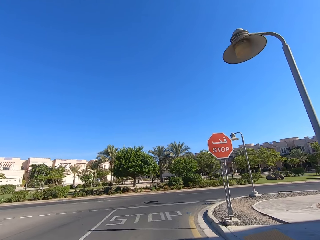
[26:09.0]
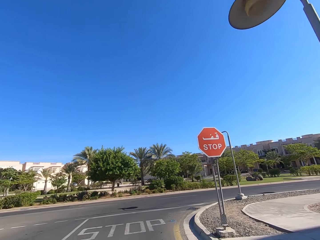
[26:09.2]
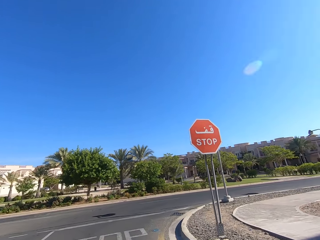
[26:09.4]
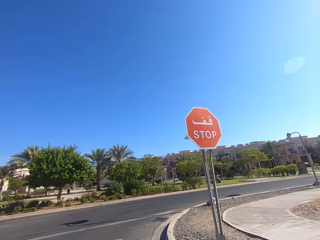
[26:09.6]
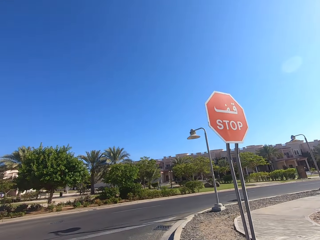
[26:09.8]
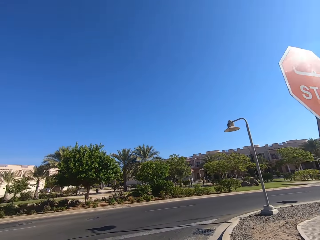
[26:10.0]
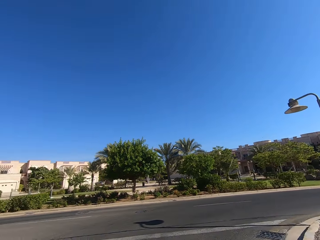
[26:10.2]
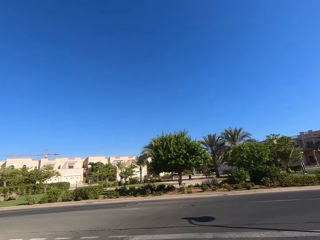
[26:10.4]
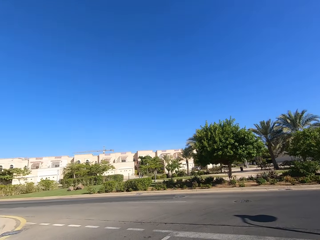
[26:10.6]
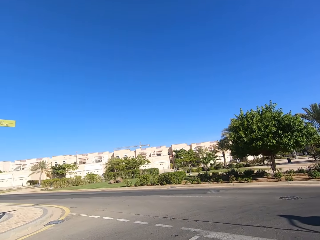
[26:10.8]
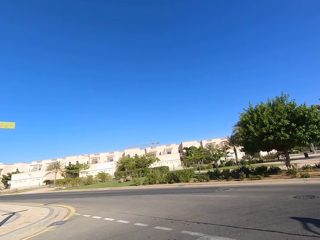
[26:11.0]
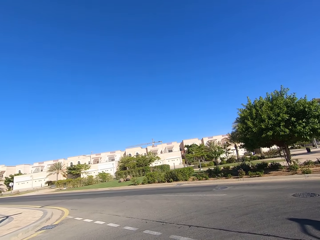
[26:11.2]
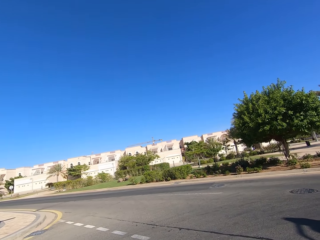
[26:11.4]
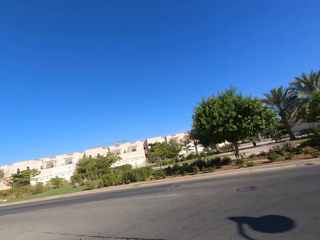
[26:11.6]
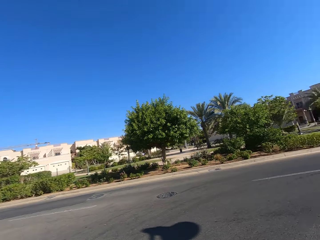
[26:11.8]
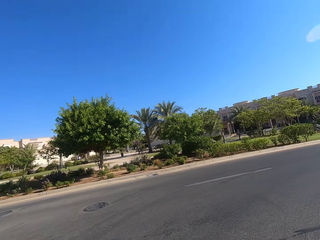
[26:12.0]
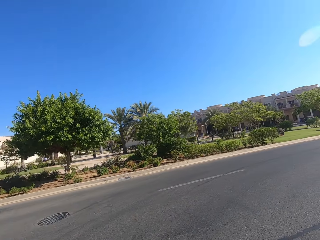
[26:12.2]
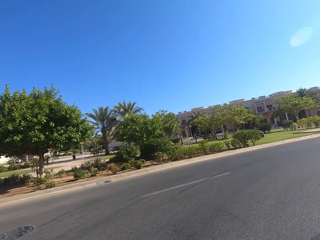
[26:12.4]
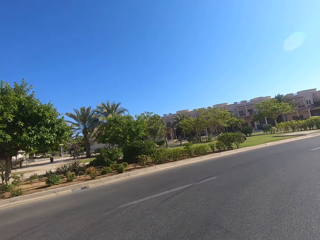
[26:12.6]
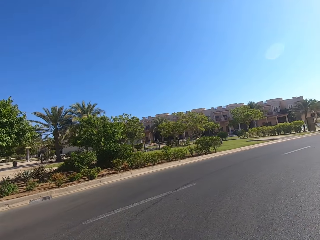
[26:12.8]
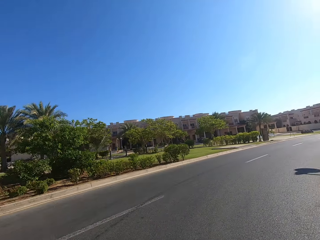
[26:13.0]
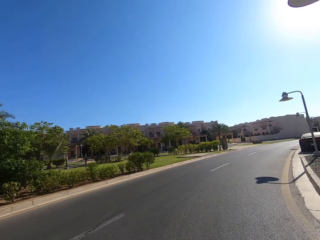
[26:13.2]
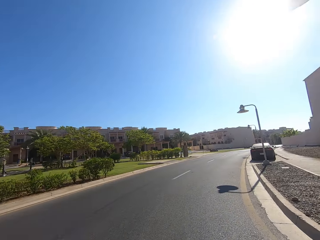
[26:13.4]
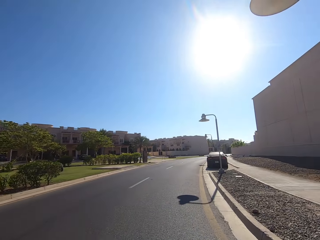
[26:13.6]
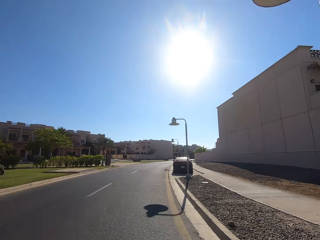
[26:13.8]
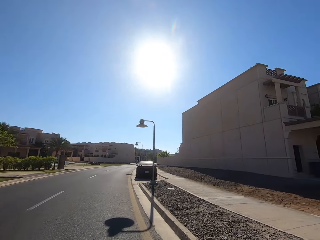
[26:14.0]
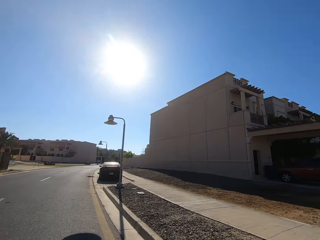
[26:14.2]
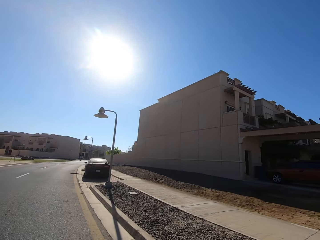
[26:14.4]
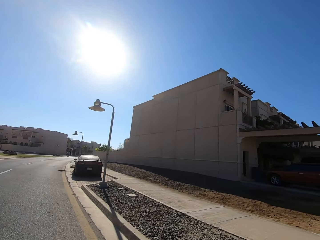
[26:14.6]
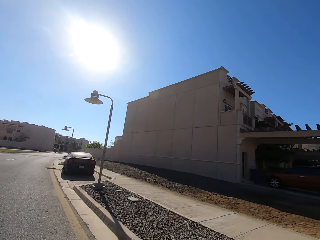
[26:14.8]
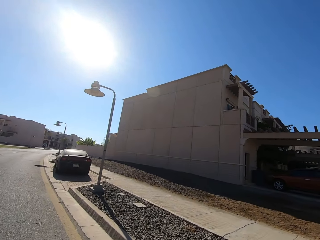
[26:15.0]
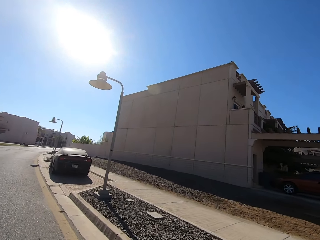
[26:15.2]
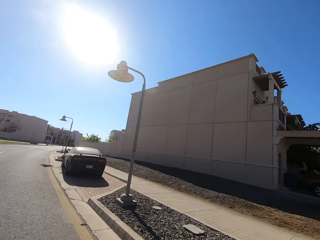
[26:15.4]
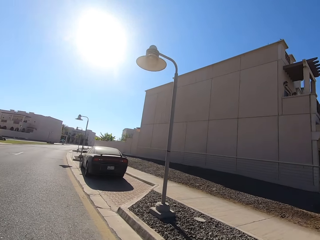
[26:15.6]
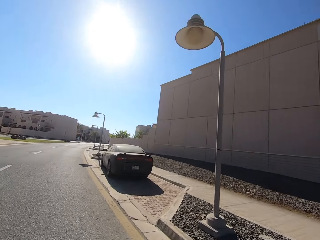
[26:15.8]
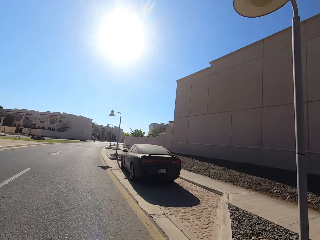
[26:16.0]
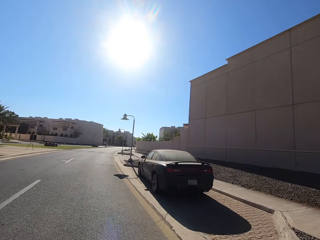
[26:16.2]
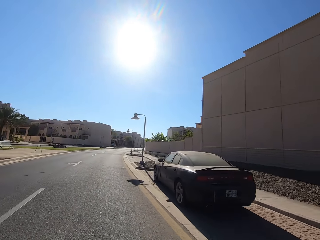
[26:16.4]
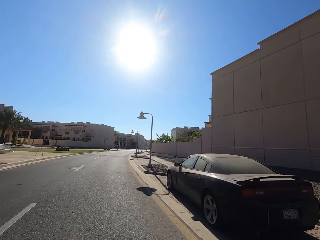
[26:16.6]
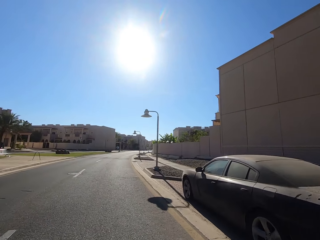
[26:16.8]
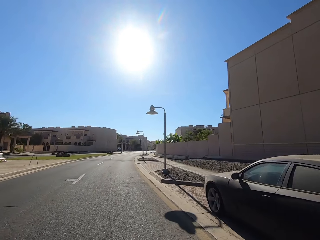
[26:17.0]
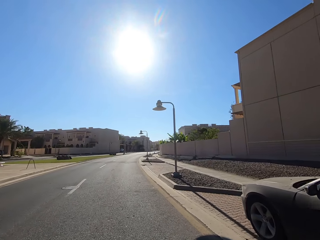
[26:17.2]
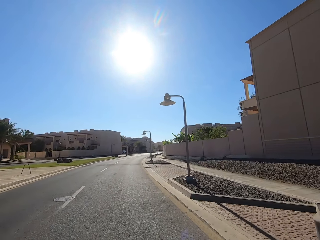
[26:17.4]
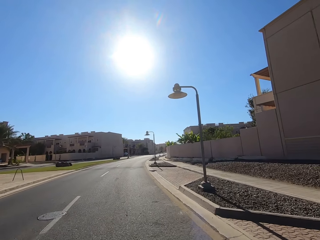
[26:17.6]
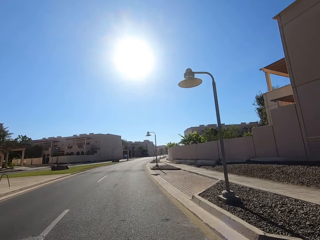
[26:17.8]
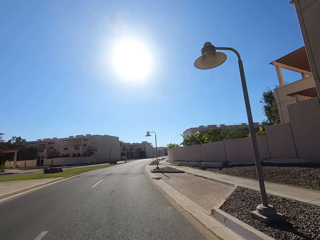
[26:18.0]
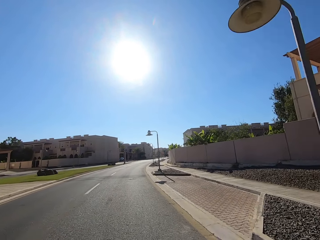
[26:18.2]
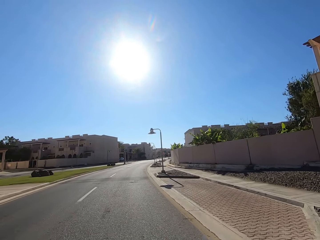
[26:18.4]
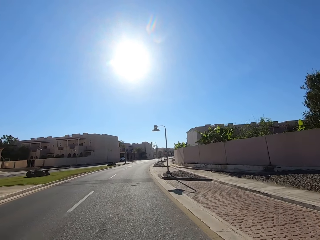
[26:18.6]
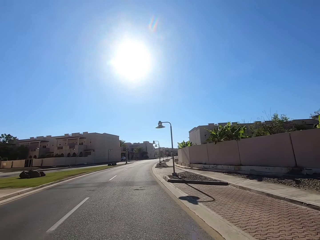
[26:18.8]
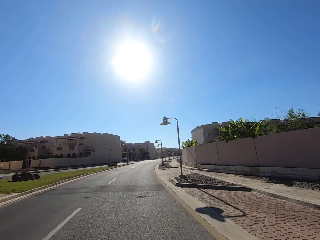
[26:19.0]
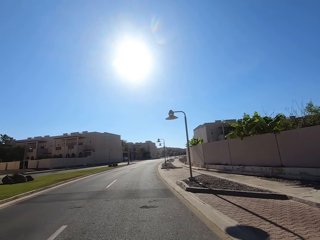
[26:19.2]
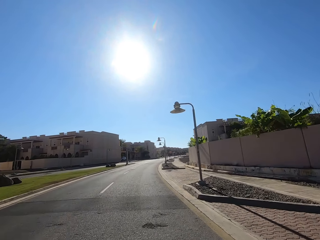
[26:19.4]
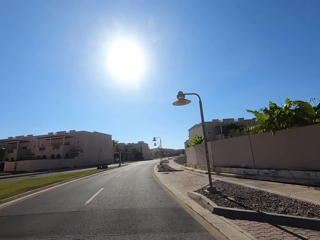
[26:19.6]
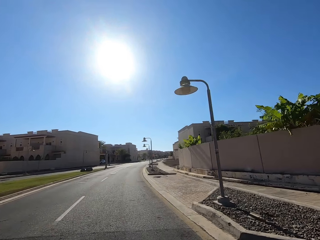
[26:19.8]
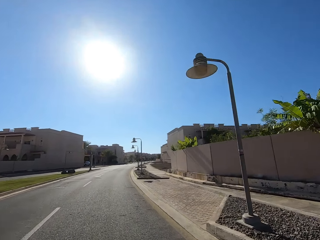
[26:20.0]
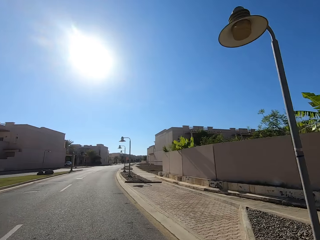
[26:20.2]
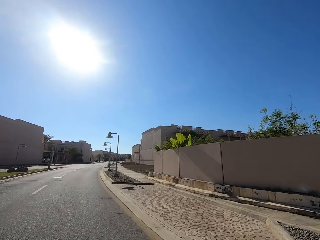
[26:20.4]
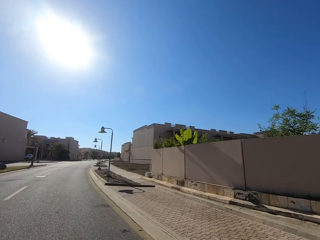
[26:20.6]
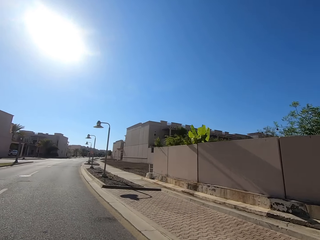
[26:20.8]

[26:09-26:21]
The camera wearer looks around. They ride a motorcycle on the road.

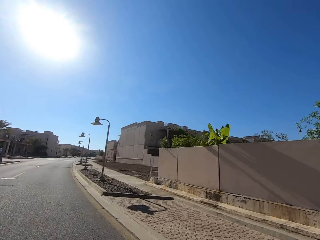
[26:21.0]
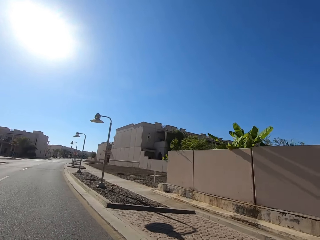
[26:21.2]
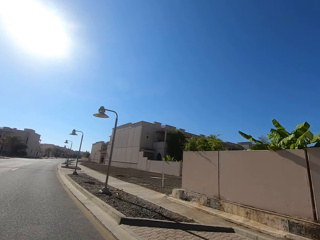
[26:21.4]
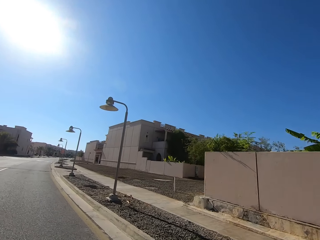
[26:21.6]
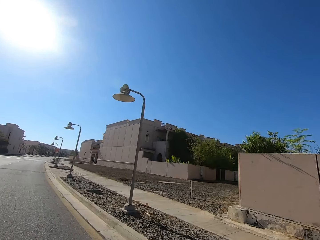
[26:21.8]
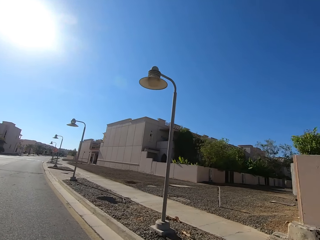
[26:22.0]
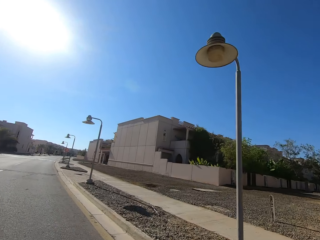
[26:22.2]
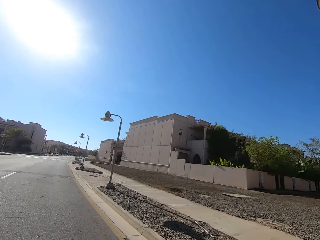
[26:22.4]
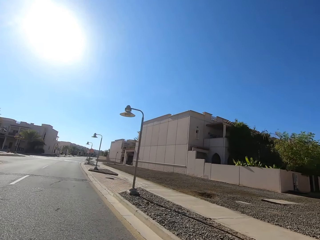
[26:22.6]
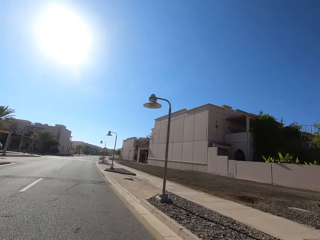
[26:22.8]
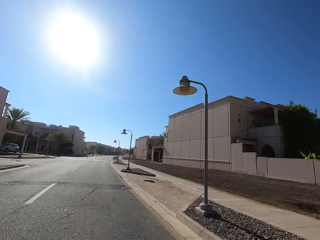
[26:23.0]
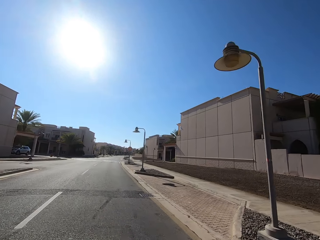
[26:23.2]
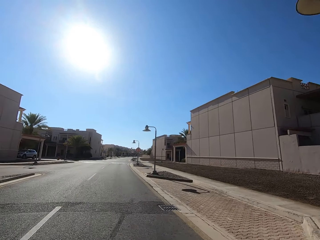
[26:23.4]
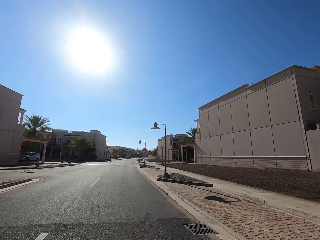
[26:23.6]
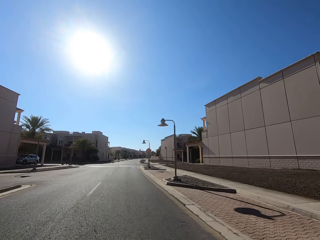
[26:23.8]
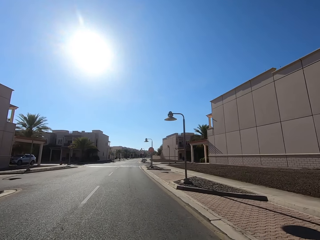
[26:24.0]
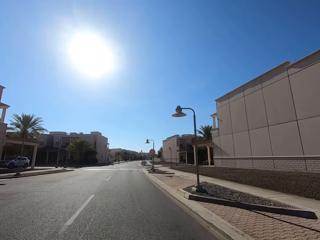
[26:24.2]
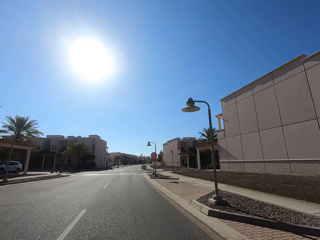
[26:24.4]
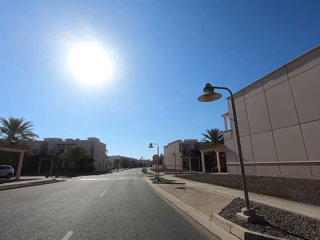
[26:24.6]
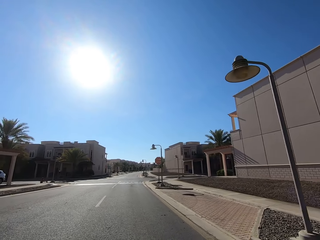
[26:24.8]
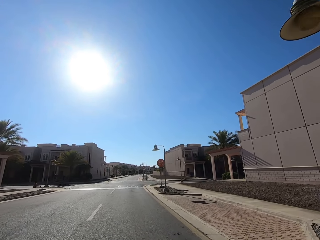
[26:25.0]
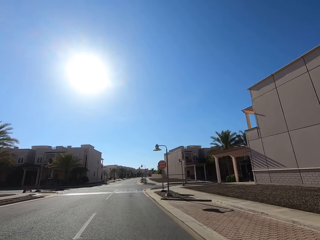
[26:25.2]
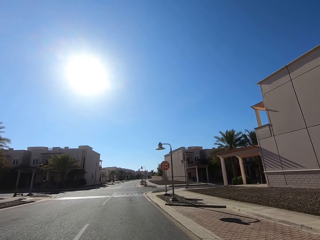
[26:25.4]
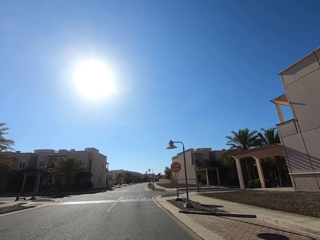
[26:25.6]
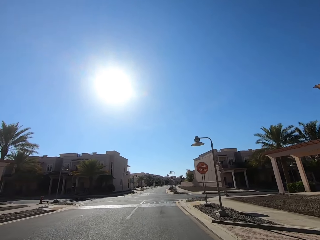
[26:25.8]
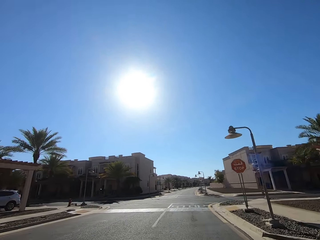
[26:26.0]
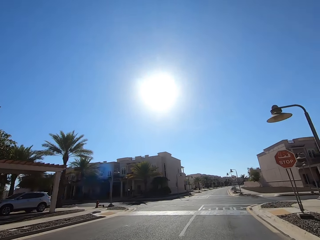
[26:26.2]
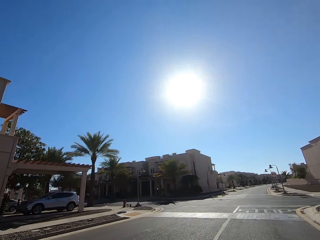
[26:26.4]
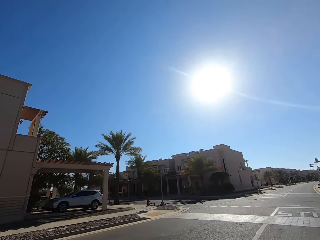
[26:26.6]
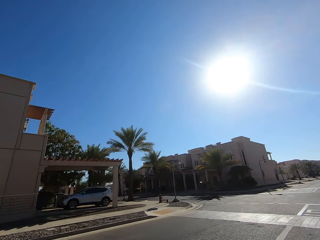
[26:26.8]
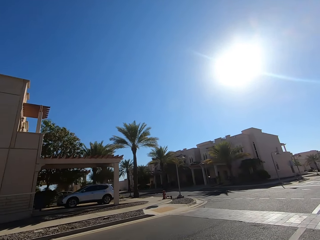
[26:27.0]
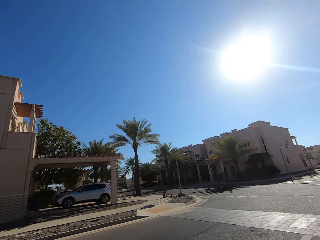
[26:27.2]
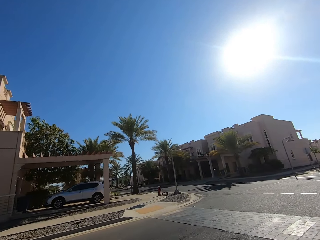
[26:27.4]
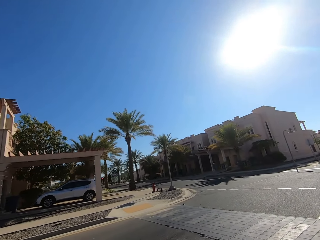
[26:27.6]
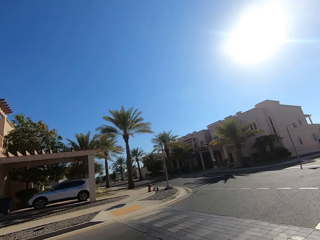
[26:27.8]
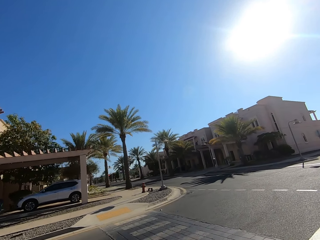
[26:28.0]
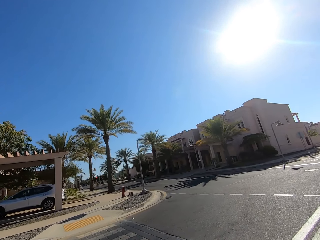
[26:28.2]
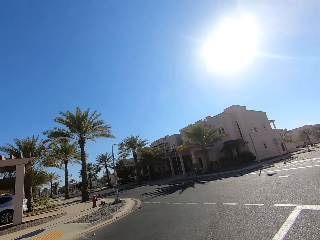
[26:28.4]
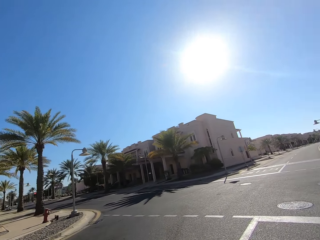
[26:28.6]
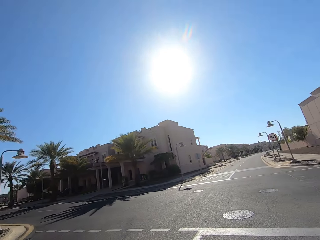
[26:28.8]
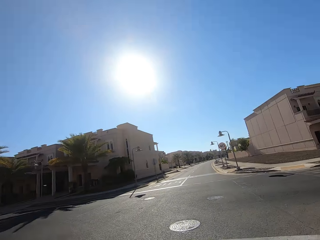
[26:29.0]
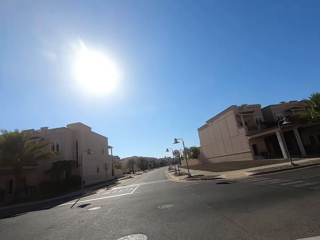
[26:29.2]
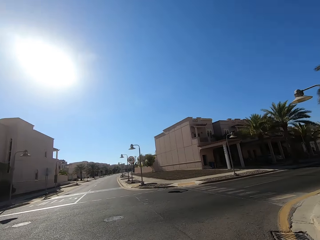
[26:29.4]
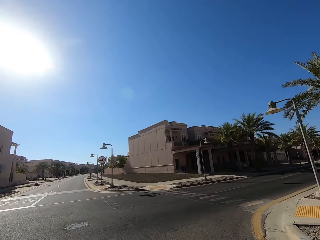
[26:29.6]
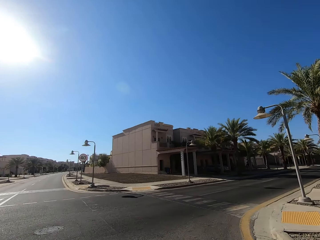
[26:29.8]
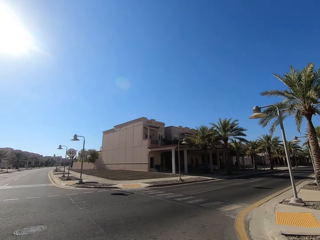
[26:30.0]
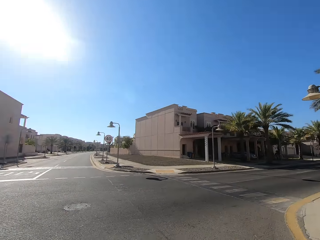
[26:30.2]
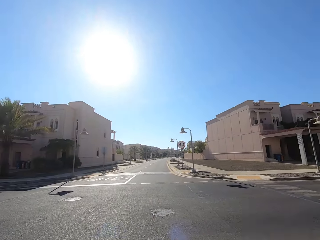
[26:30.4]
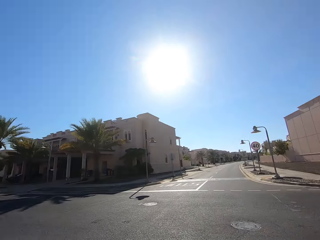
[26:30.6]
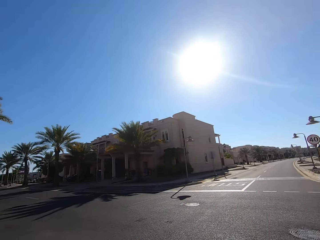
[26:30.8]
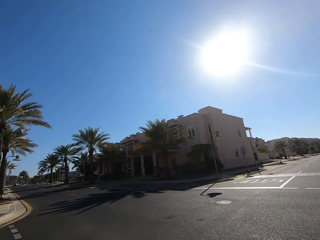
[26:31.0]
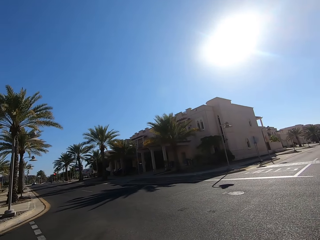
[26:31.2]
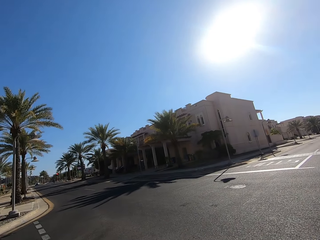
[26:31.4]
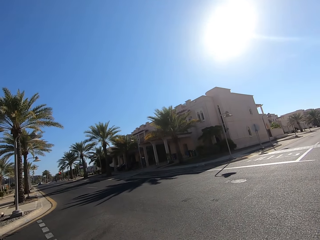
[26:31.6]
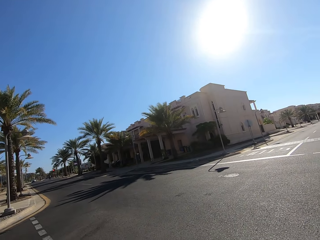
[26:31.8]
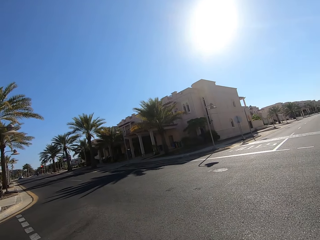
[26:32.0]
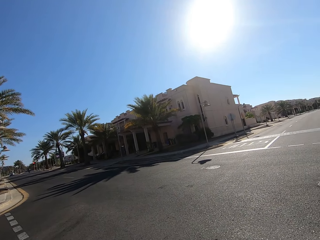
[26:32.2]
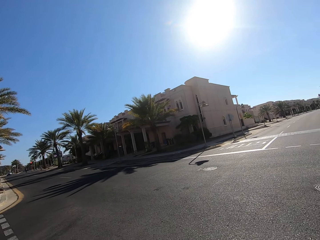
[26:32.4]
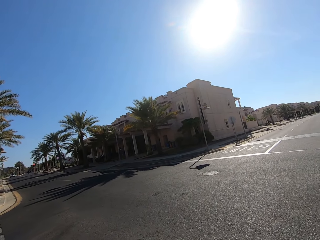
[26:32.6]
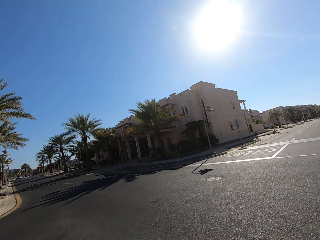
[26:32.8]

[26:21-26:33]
The camera wearer looks around.
